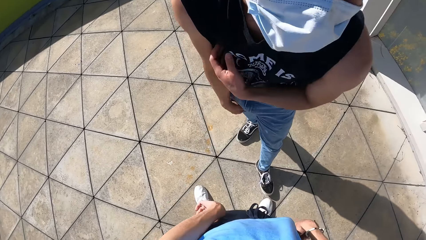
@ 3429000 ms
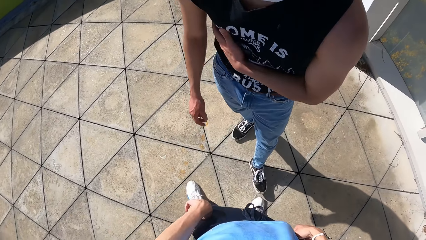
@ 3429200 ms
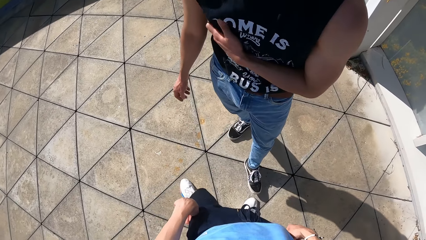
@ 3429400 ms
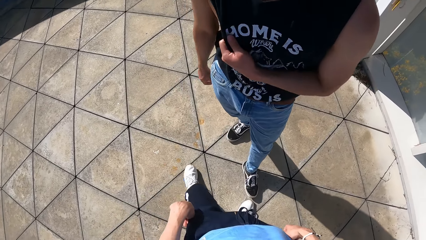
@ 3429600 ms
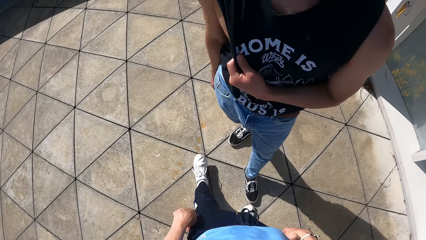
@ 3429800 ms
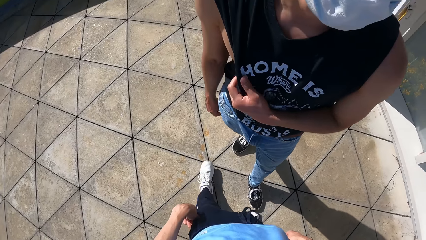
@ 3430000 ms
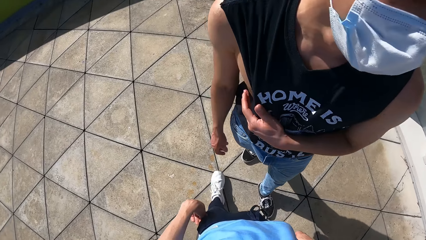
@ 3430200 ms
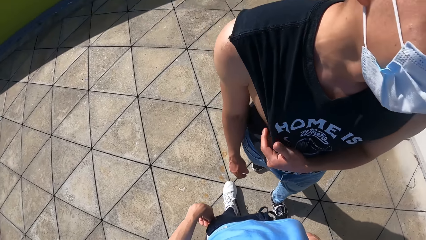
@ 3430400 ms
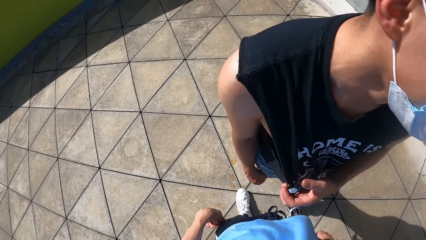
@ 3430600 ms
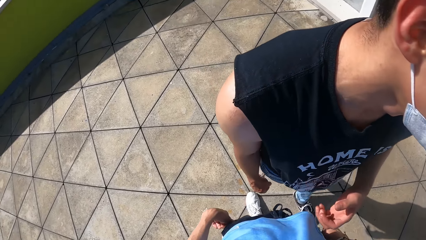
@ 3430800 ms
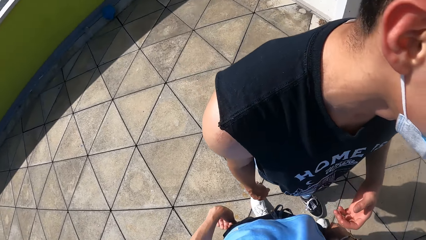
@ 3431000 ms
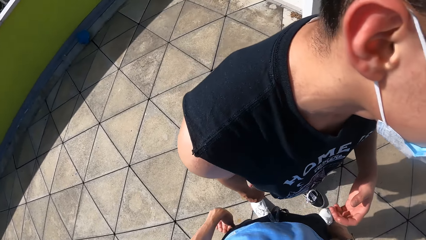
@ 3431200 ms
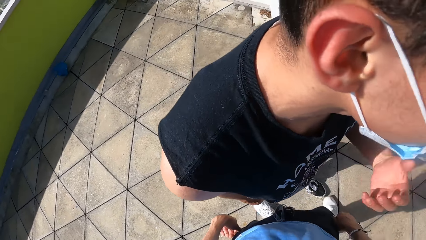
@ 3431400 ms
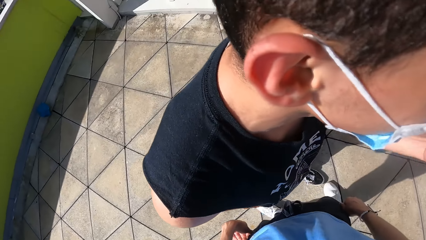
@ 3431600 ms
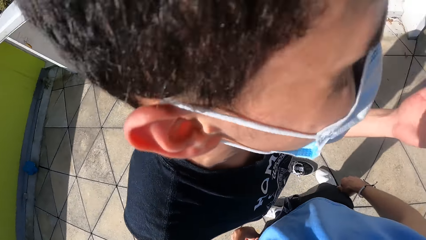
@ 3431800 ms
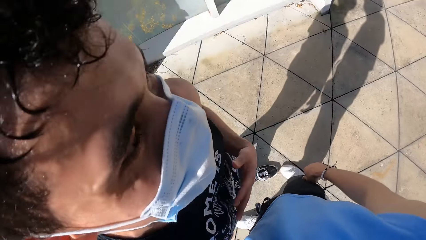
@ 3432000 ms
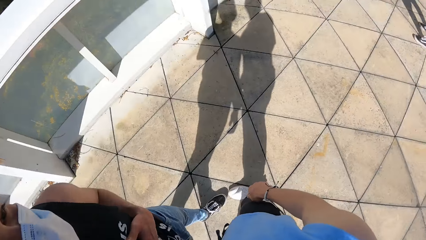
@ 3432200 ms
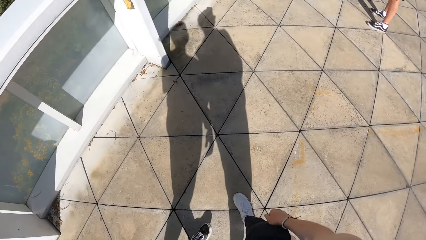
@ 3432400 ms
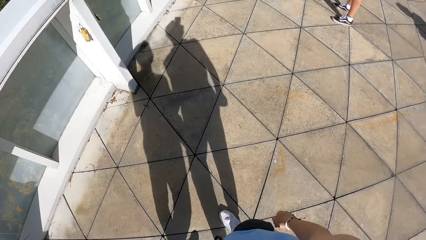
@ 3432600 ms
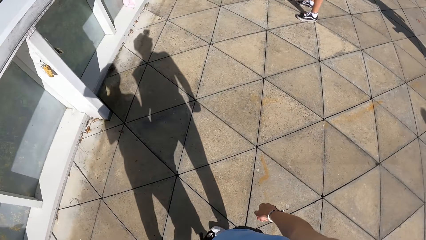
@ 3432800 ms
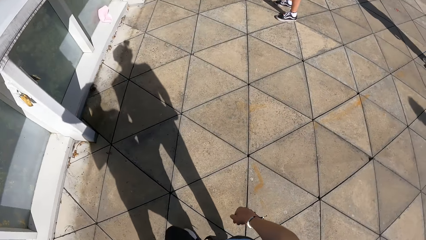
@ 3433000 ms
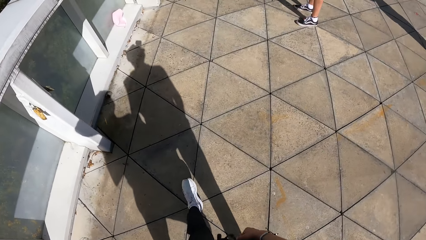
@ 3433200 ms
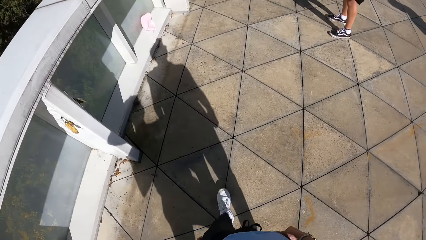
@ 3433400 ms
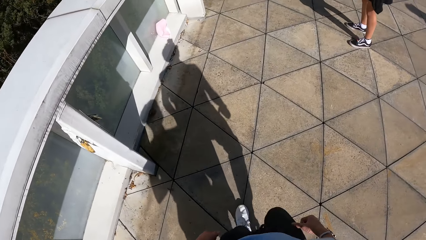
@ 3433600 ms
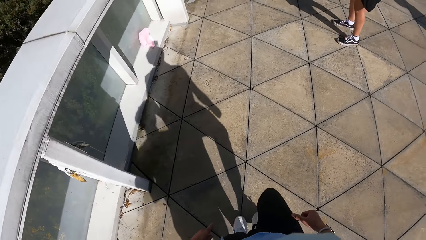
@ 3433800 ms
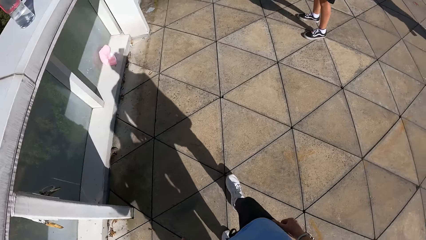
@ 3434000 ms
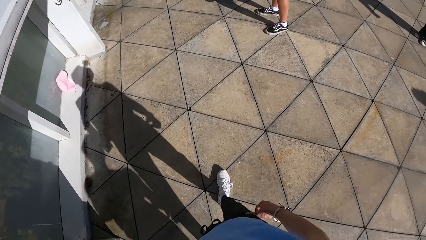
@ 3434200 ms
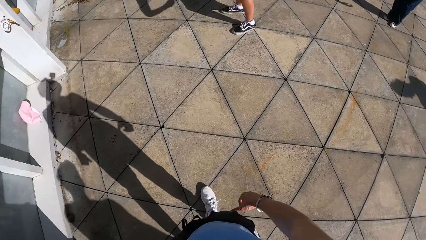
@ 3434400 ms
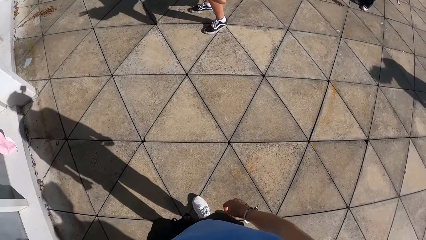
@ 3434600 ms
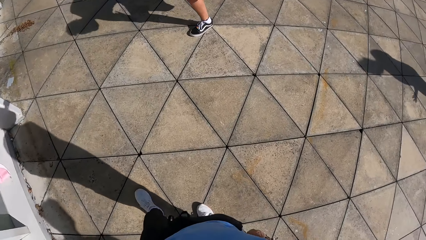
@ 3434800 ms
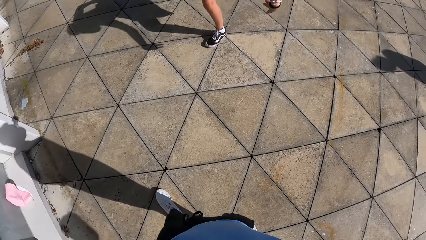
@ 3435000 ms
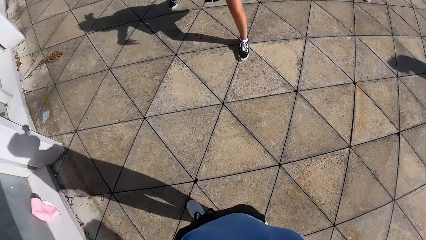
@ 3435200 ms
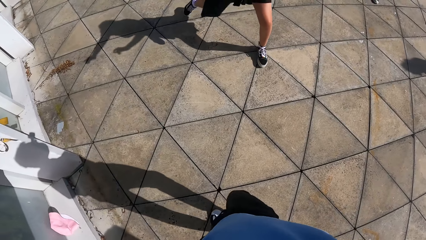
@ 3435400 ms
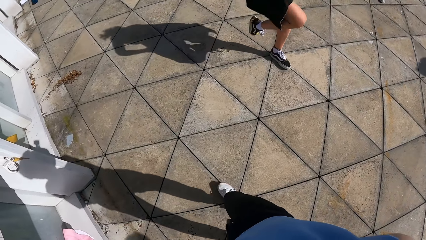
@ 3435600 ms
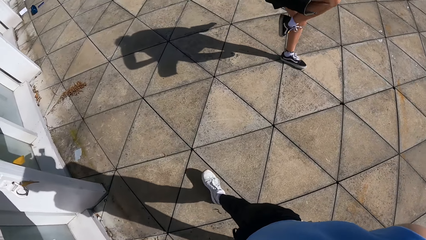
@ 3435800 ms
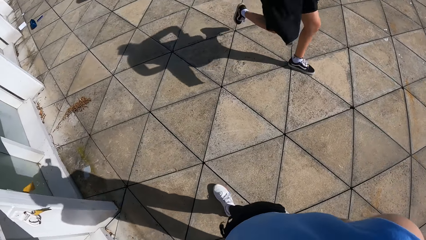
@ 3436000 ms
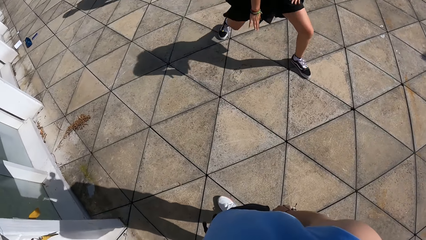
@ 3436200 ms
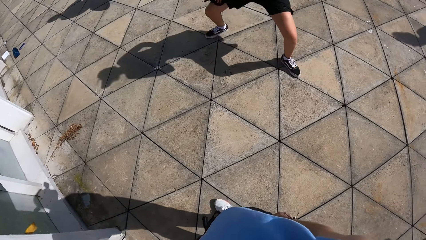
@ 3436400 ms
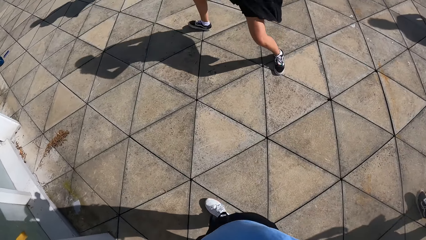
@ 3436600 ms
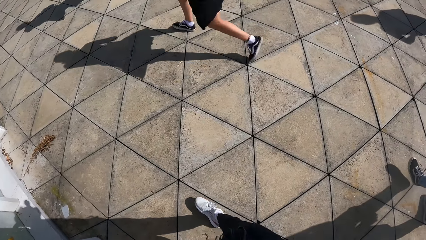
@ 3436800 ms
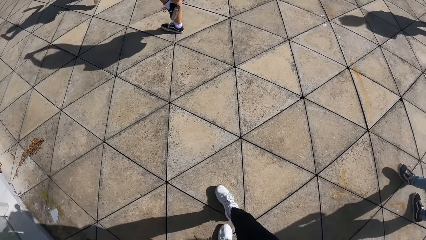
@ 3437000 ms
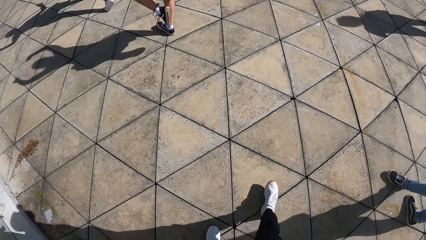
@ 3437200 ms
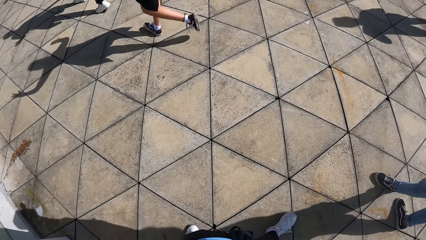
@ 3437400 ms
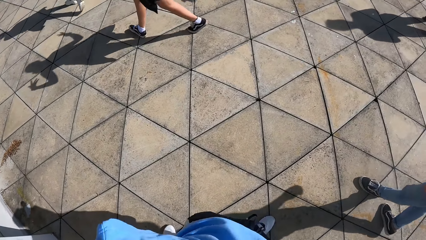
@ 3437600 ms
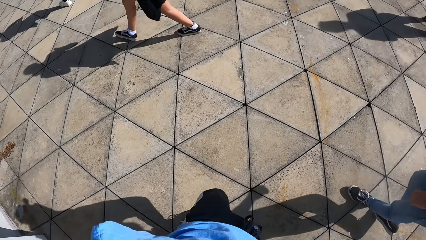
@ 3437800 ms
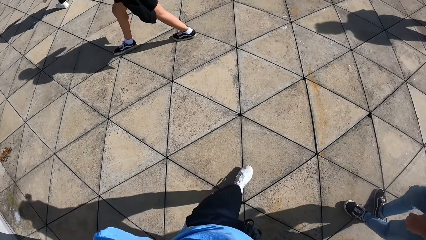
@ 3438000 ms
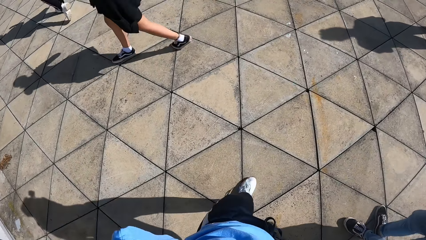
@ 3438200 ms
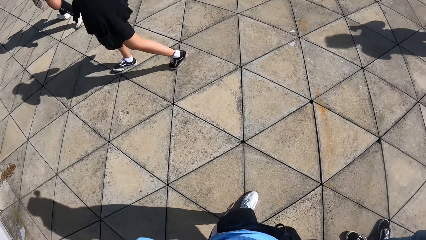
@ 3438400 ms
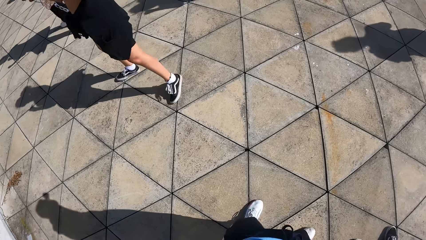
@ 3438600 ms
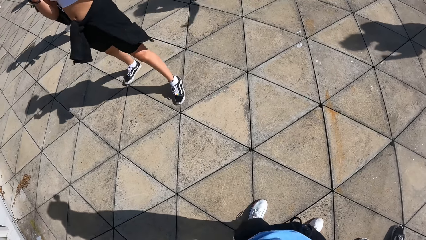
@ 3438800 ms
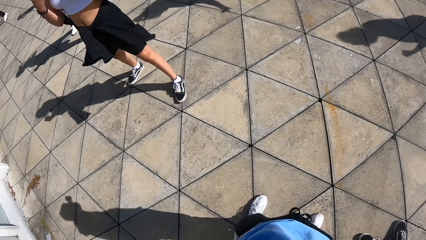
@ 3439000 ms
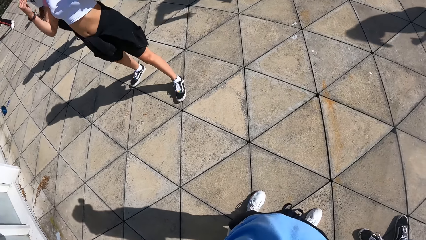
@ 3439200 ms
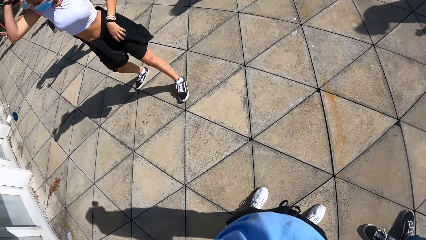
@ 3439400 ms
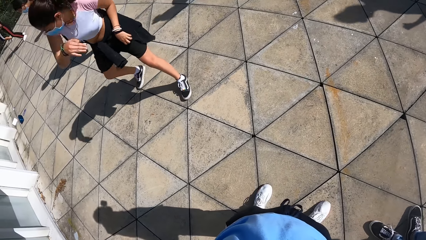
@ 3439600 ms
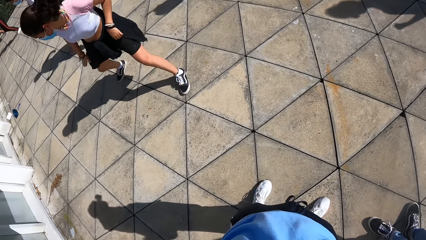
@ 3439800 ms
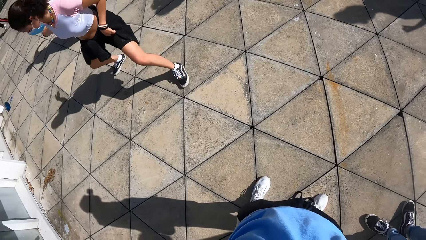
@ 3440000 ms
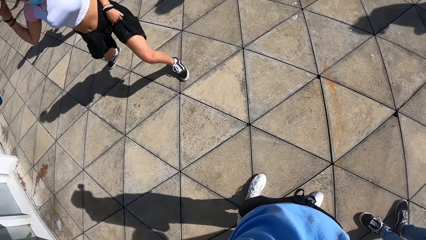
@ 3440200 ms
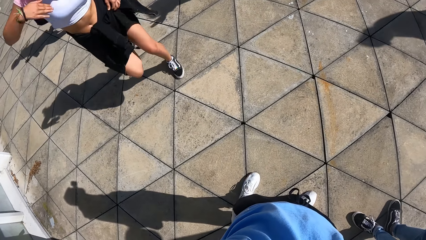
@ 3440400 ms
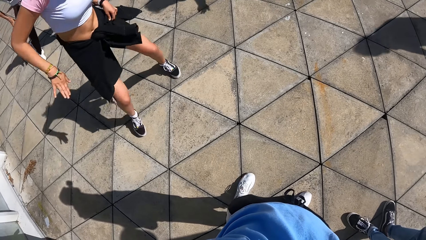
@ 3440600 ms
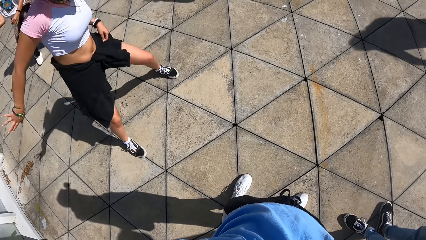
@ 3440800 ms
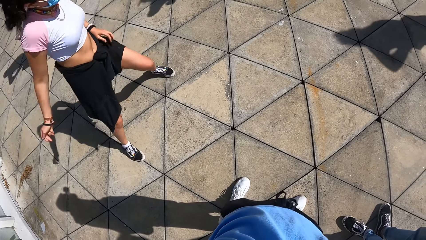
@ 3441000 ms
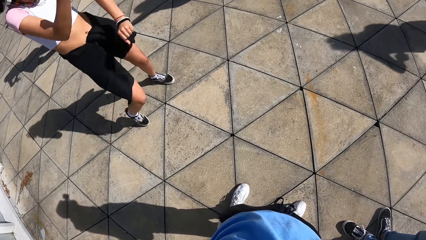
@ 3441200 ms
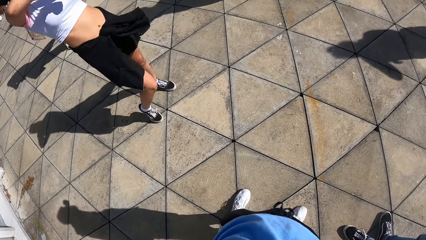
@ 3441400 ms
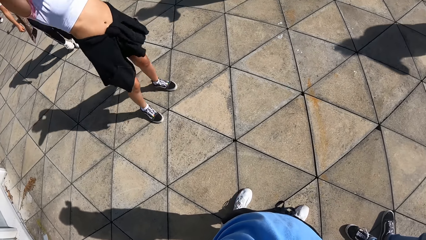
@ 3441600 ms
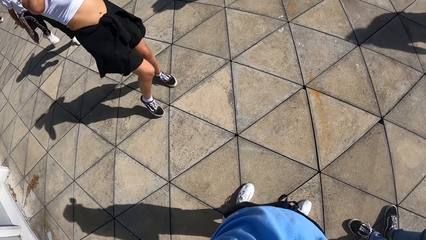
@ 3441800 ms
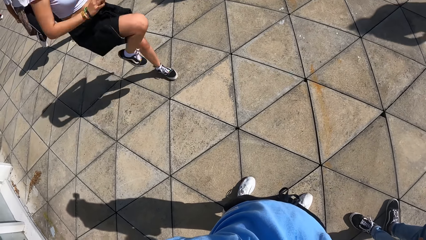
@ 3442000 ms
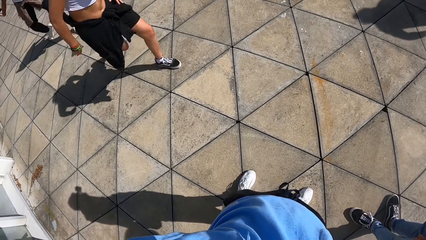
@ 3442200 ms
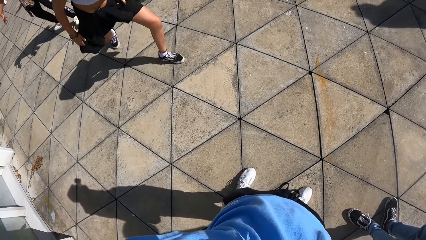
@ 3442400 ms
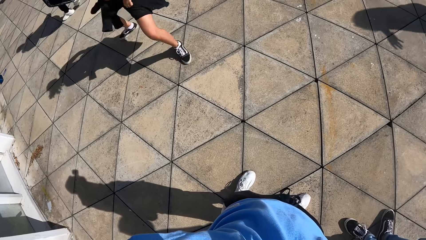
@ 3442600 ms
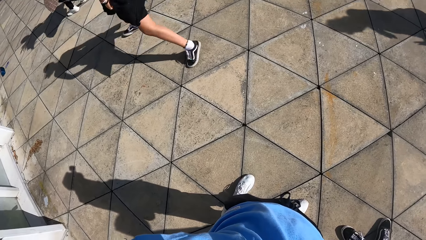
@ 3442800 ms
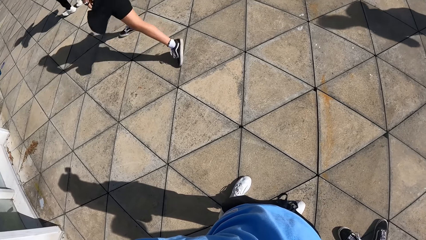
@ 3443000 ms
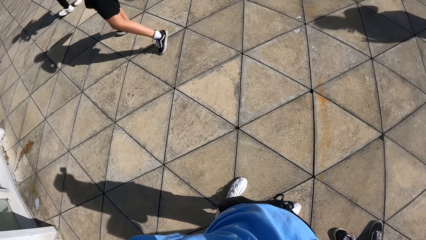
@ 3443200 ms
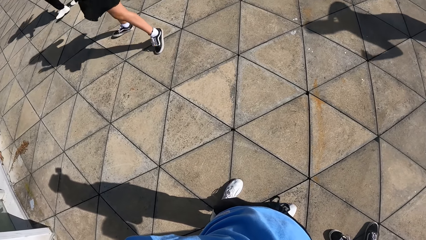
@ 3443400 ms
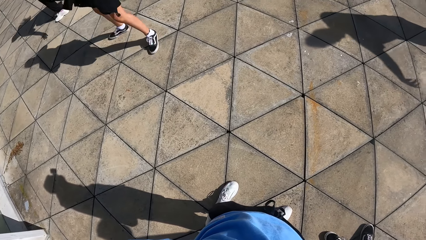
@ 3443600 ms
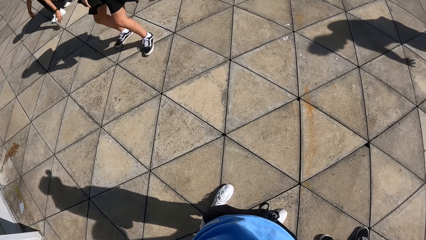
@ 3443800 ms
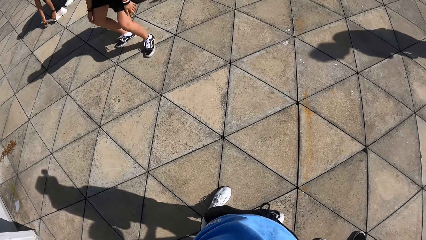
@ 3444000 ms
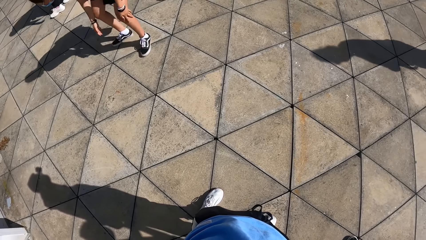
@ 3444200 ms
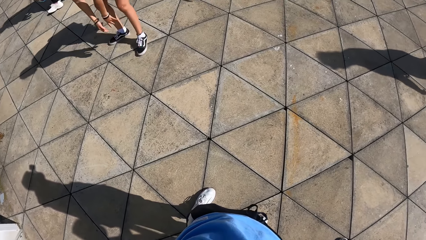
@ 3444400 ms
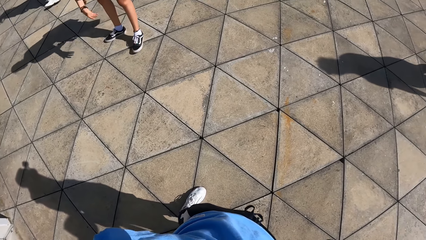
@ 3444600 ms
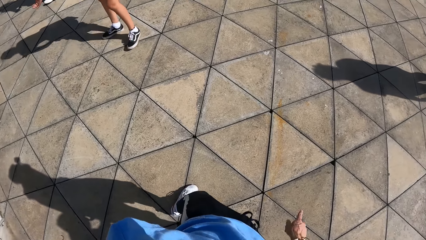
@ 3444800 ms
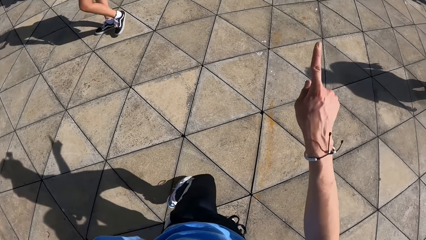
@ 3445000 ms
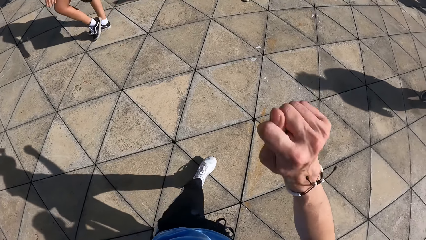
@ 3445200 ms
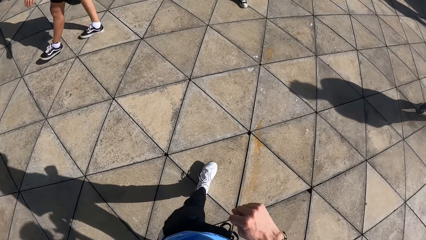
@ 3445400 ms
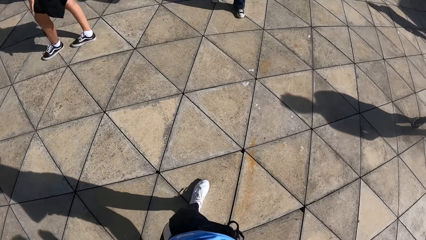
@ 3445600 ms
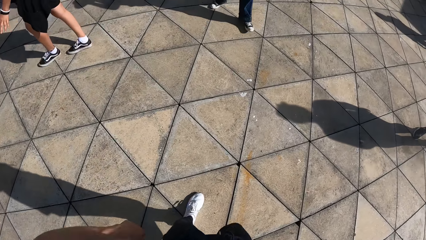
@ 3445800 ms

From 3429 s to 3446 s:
The camera wearer walks around.
